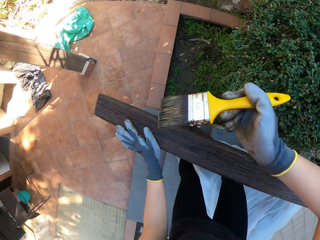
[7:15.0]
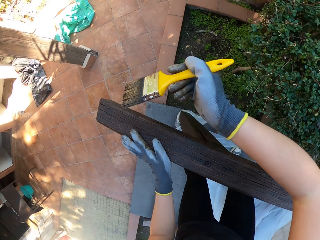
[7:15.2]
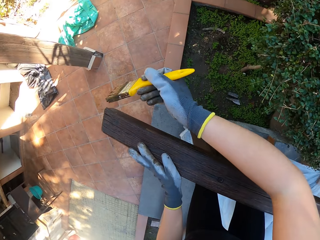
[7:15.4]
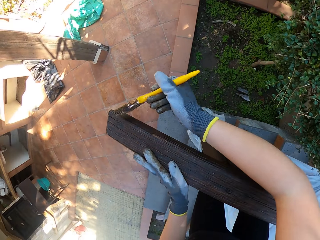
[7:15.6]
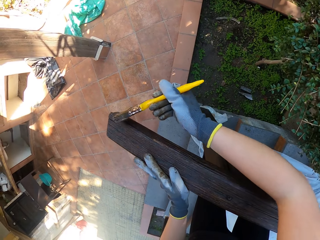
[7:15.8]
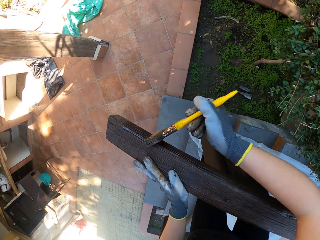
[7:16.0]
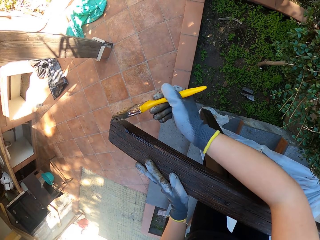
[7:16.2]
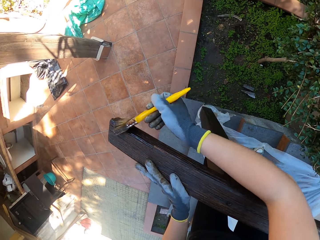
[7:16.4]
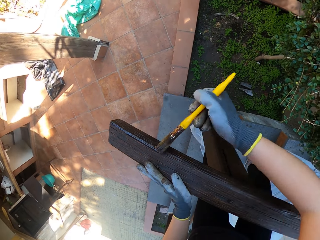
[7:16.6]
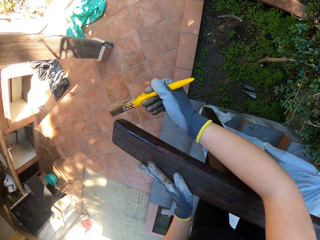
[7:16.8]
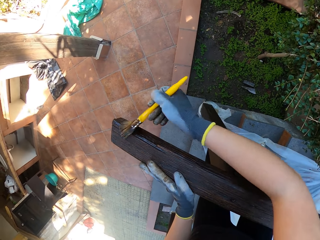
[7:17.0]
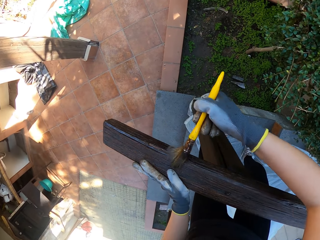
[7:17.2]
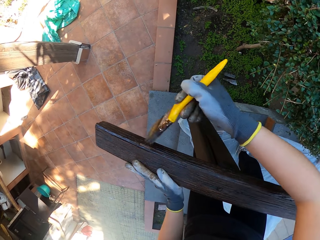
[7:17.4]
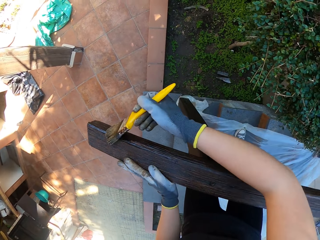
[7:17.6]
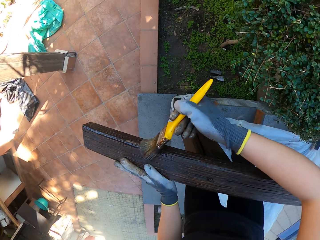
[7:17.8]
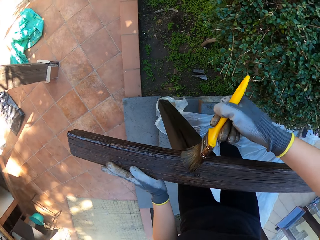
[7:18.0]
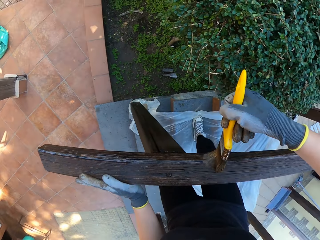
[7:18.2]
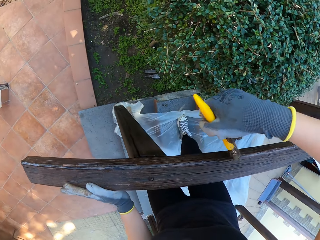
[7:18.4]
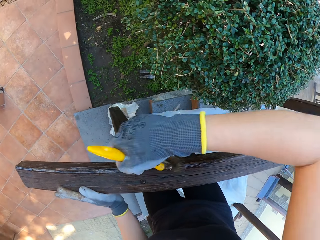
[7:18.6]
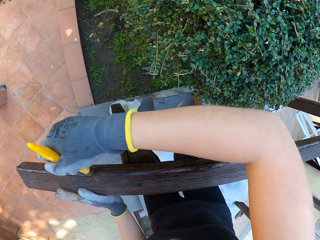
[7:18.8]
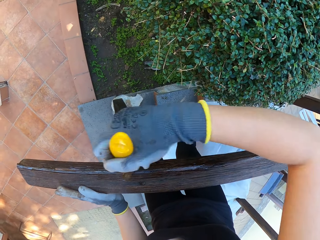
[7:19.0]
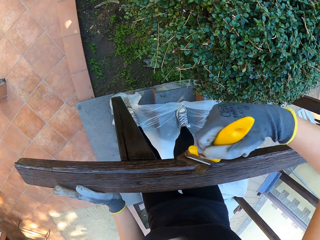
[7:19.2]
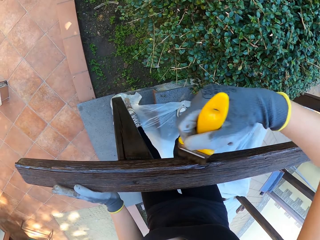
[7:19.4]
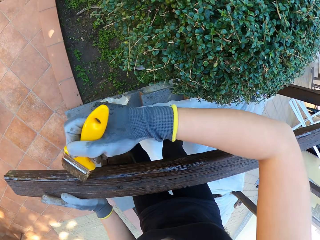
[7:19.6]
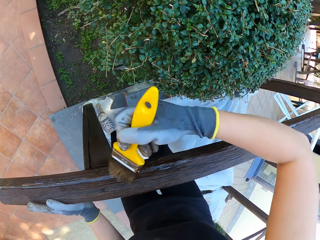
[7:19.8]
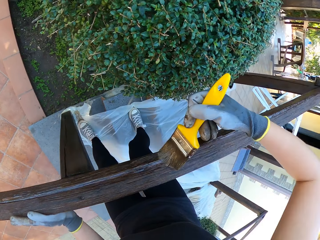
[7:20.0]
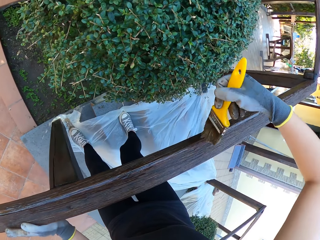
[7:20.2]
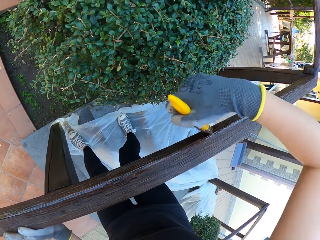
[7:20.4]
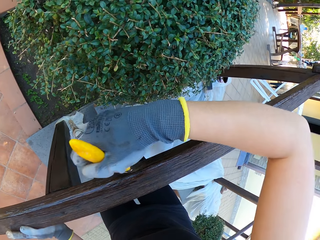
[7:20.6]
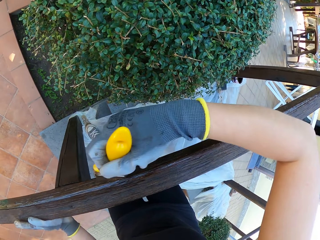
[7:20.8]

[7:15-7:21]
The camera wearer paints a wood with a paint brush.

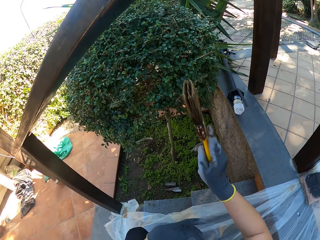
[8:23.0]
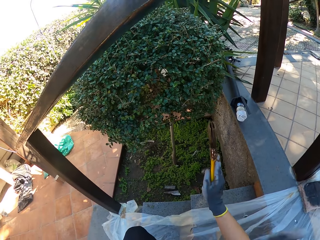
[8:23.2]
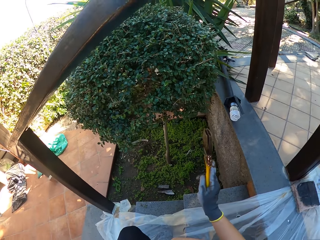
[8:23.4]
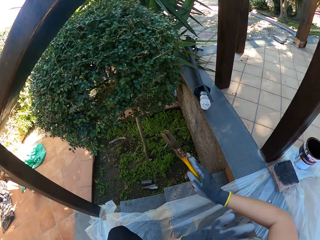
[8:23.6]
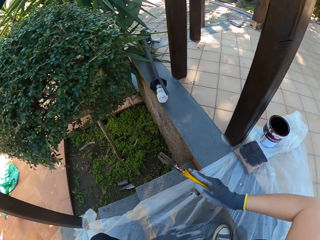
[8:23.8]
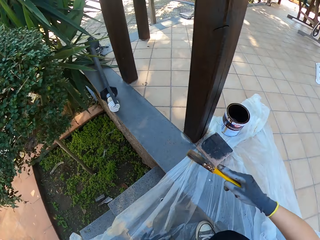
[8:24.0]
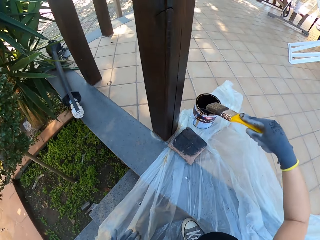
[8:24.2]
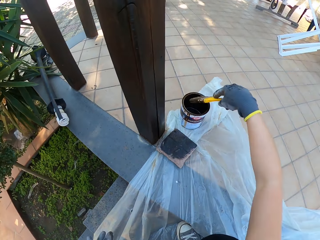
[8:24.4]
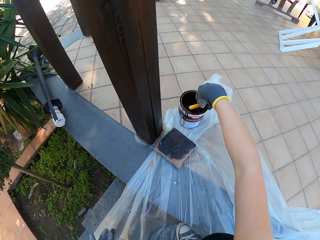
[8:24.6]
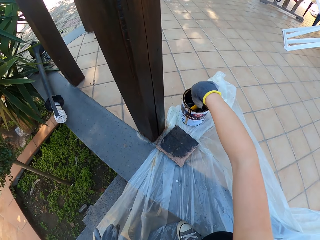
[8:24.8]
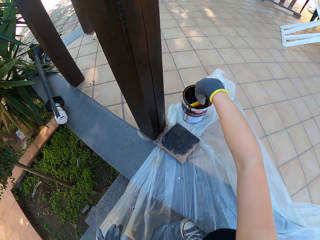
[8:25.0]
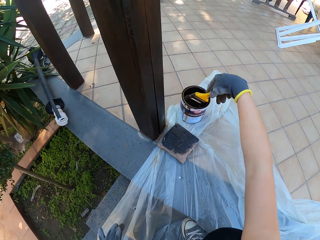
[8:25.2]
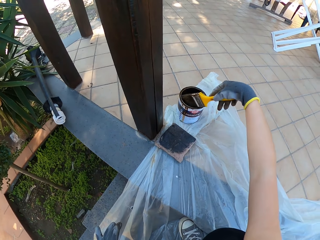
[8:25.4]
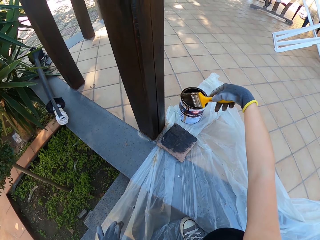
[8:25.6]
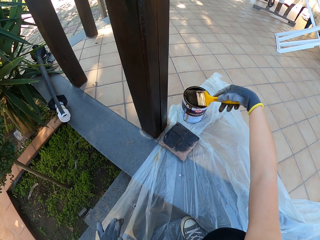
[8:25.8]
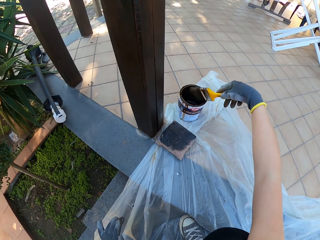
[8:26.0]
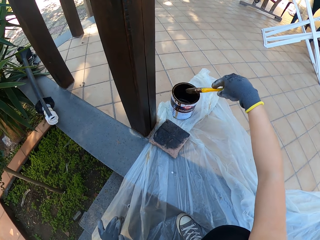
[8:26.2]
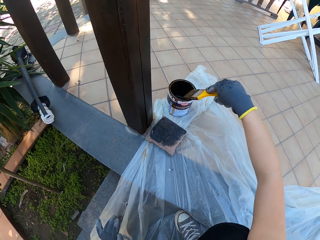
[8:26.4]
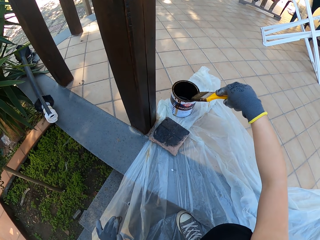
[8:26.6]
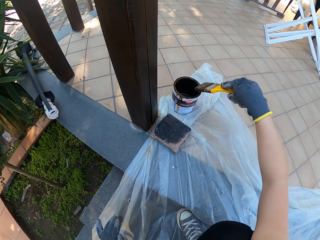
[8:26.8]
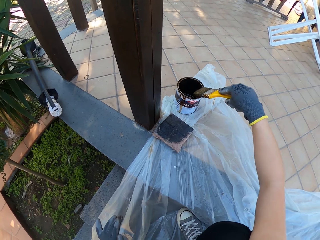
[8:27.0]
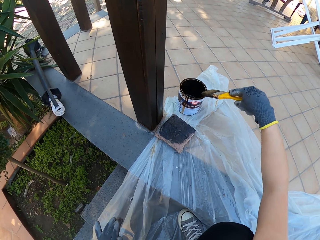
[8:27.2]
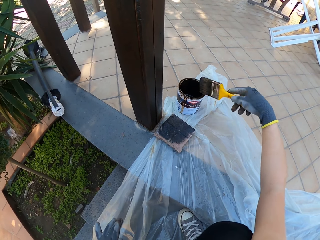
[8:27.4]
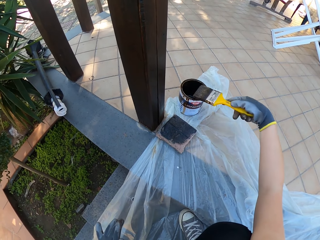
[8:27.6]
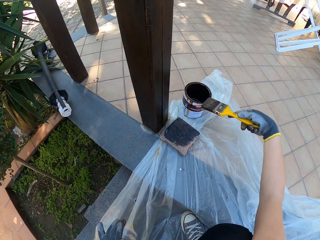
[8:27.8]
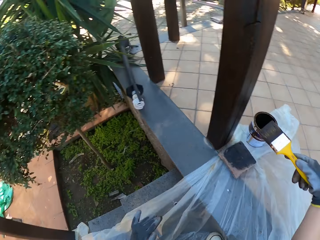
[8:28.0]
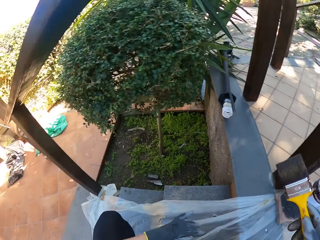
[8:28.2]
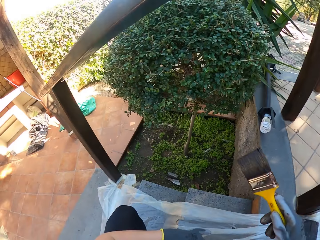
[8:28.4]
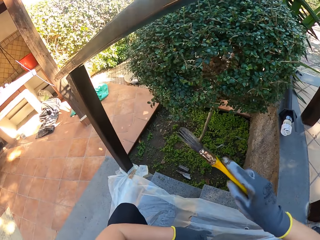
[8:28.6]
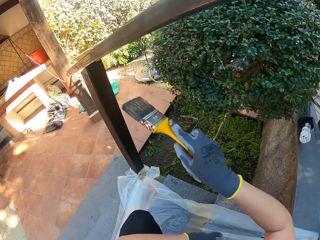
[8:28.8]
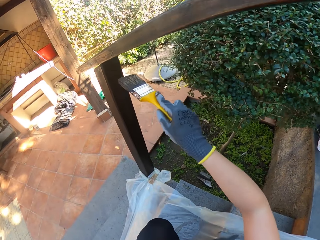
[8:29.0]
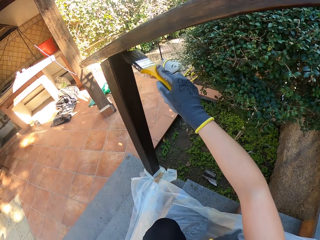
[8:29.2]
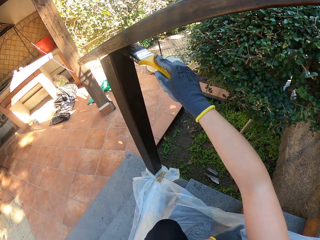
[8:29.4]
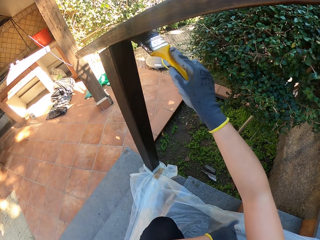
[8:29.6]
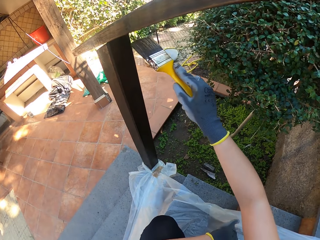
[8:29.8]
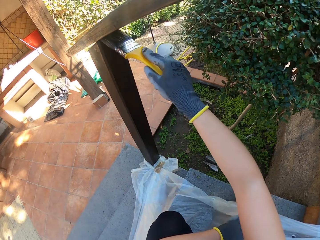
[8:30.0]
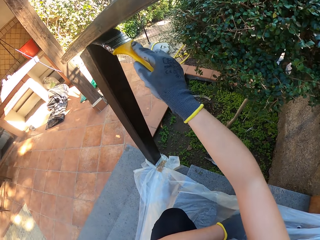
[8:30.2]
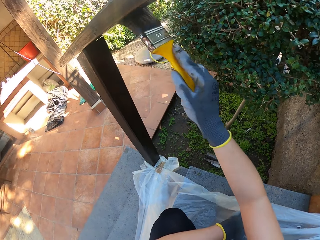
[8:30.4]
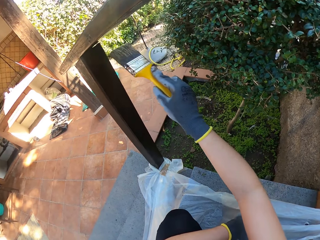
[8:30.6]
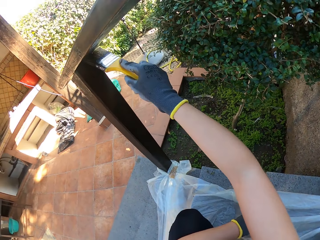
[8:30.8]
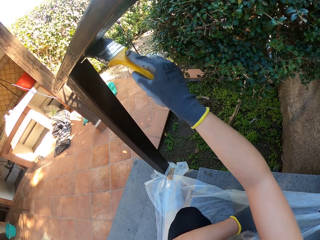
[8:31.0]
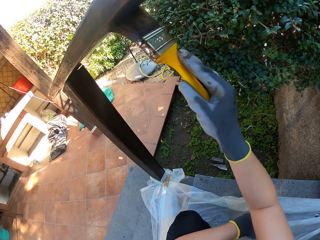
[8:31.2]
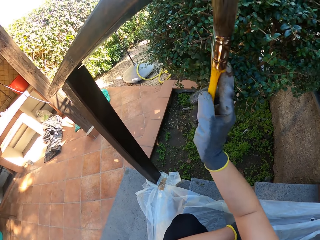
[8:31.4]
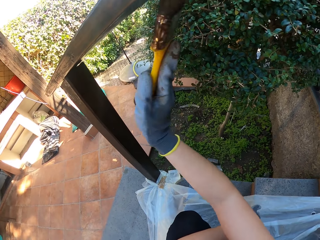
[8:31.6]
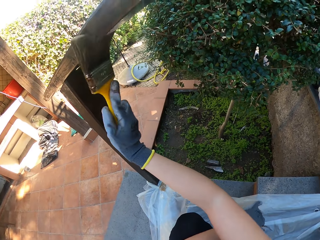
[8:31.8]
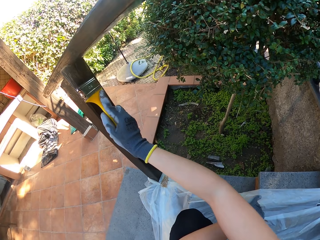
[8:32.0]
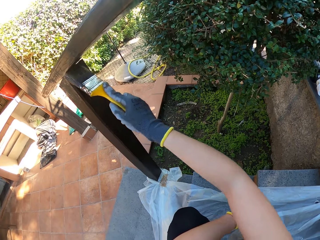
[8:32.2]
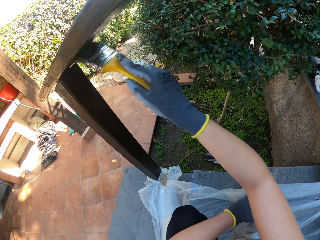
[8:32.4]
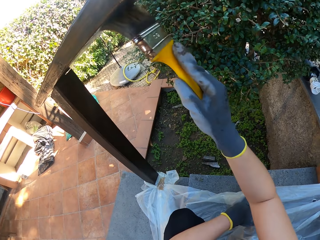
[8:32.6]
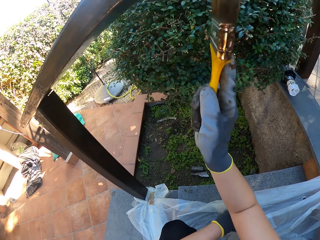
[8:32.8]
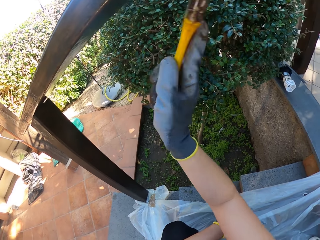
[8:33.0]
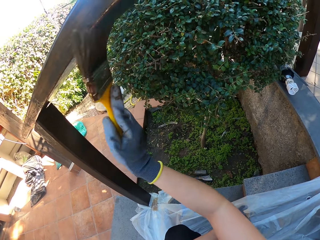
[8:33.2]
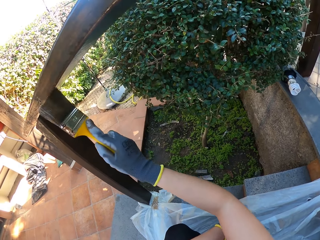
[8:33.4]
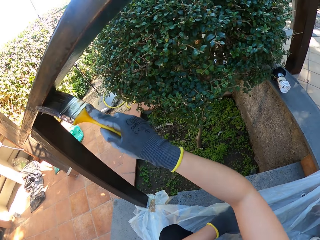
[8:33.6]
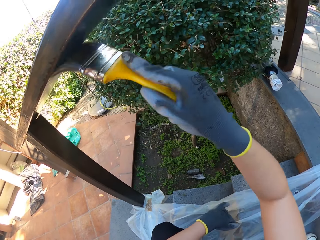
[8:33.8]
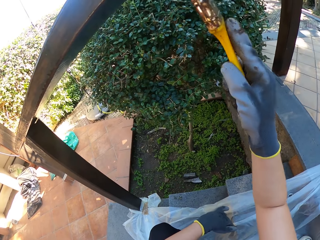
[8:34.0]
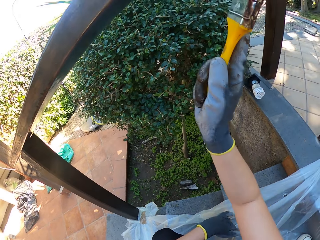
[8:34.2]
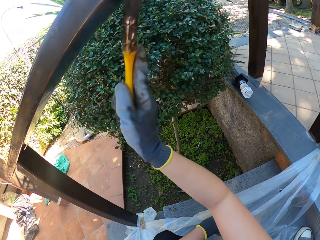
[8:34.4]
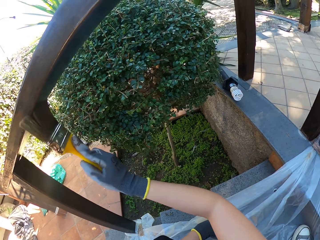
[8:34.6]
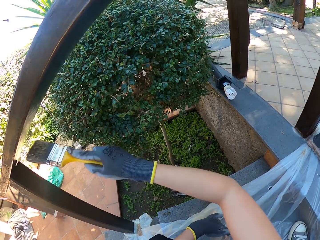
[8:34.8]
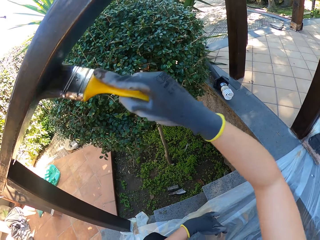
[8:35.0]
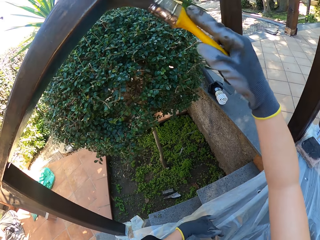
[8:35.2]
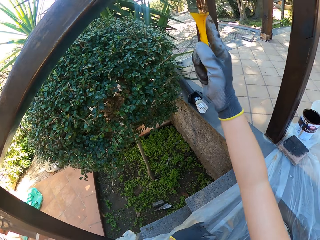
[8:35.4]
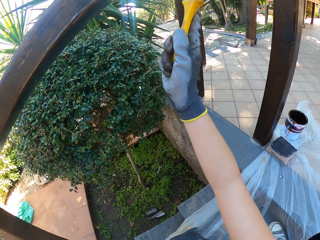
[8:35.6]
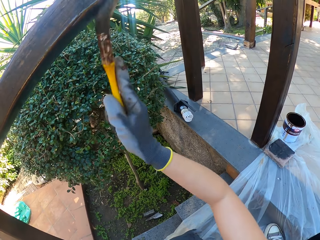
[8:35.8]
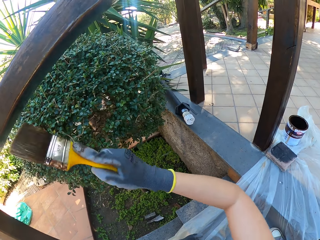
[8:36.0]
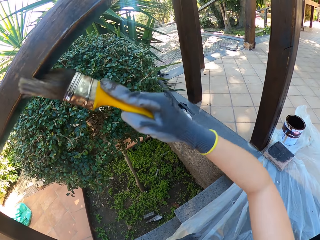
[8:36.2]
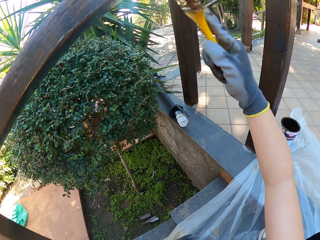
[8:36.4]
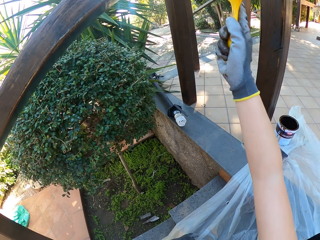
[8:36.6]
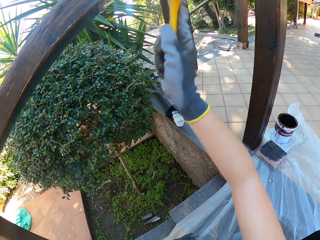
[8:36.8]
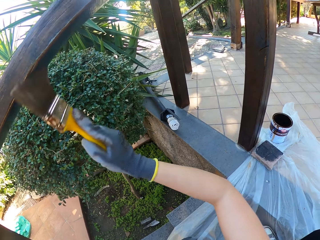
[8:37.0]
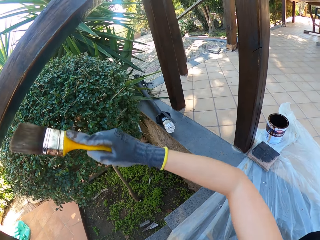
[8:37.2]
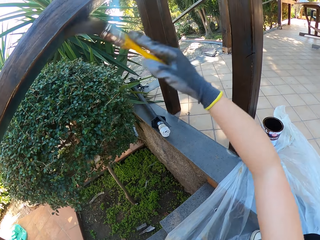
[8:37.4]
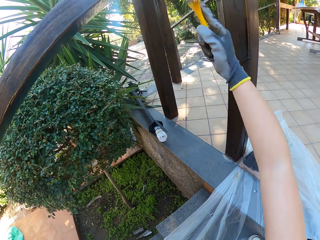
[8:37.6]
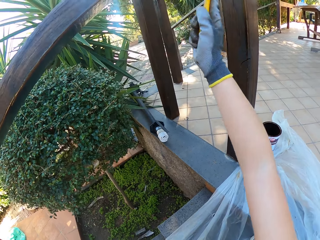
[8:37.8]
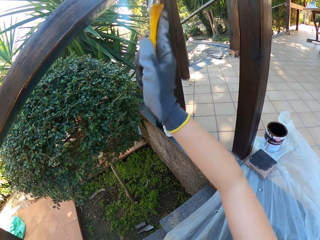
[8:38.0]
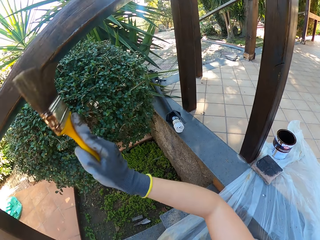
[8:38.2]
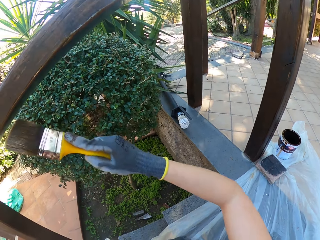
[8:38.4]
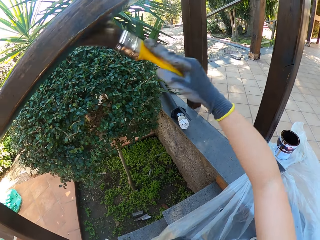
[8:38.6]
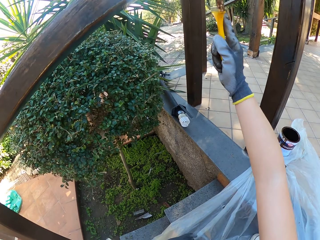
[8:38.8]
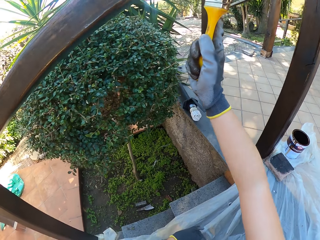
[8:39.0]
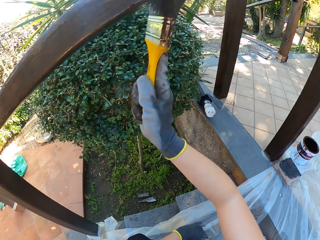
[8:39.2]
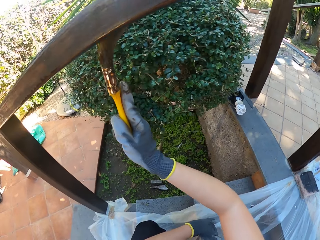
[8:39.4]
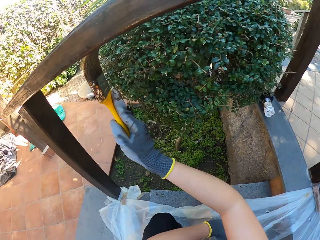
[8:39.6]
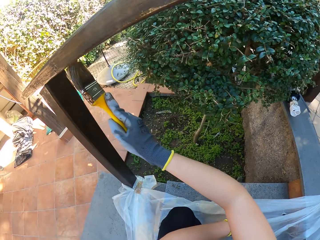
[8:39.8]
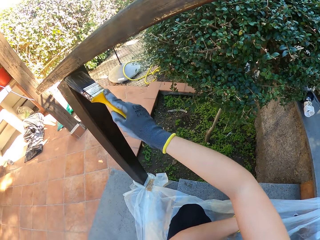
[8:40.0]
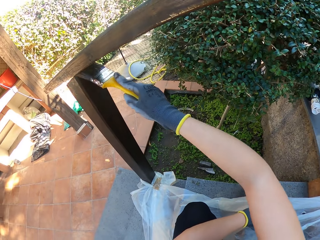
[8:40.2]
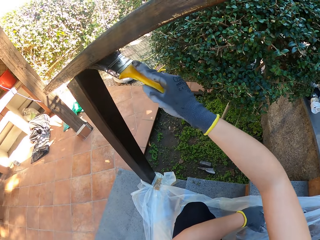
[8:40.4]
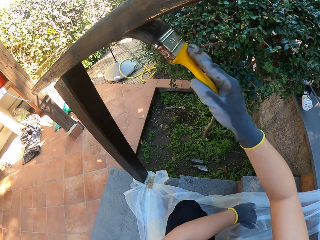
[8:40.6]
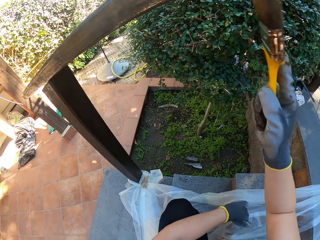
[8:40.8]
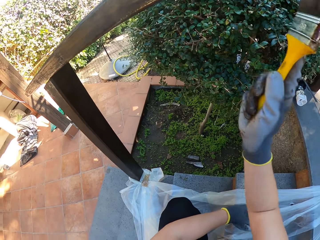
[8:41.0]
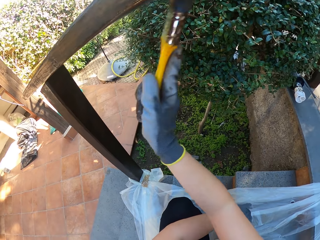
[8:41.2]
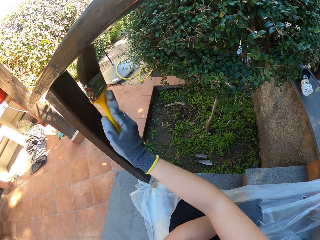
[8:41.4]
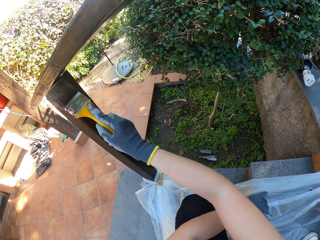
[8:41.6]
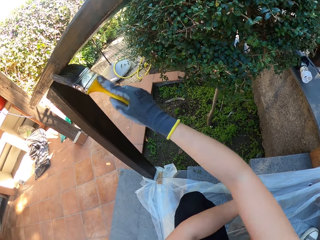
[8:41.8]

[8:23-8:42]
The camera wearer dips a paint brush in a paint tin. They paint a wood with the paint brush.
